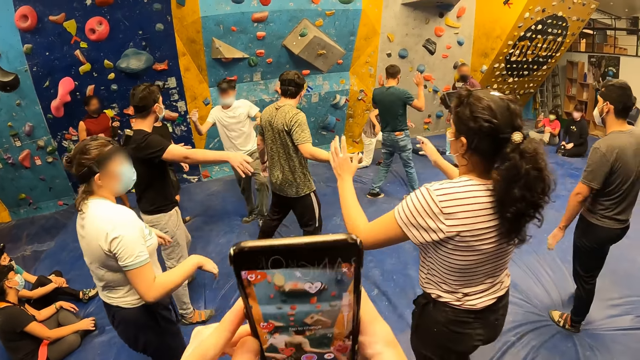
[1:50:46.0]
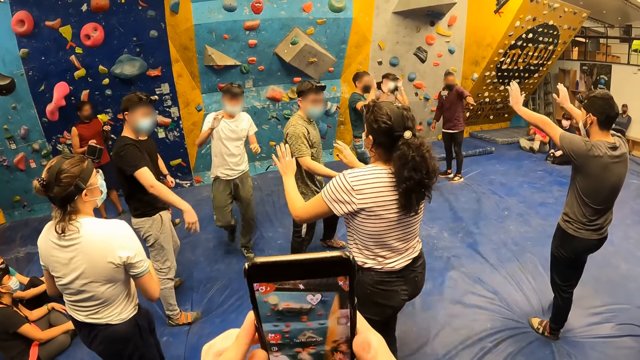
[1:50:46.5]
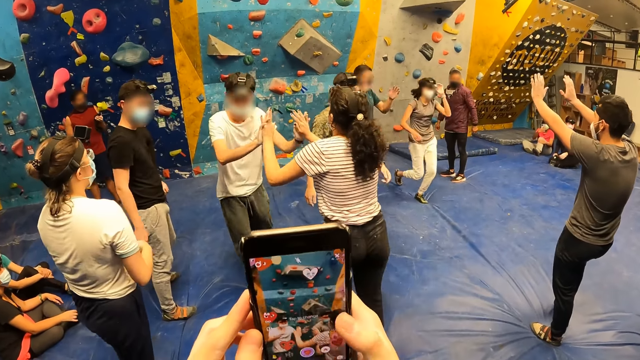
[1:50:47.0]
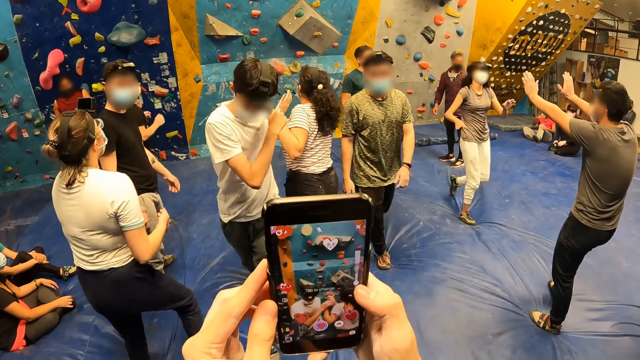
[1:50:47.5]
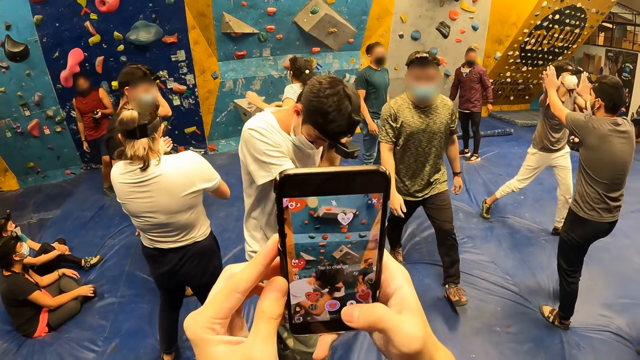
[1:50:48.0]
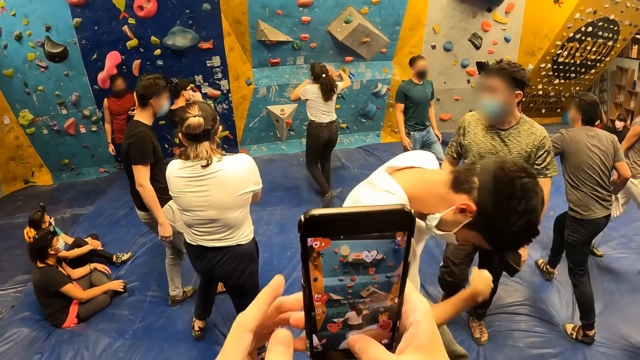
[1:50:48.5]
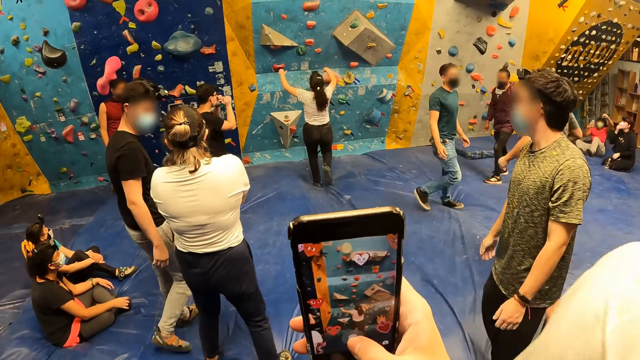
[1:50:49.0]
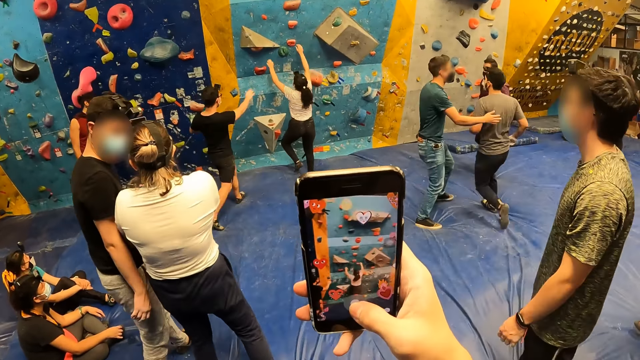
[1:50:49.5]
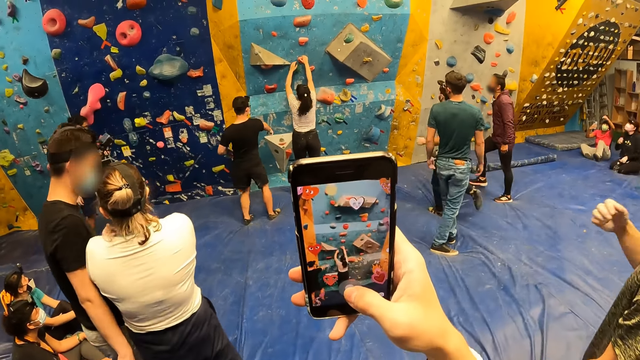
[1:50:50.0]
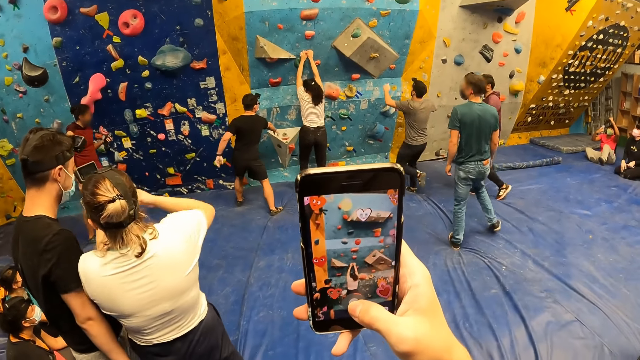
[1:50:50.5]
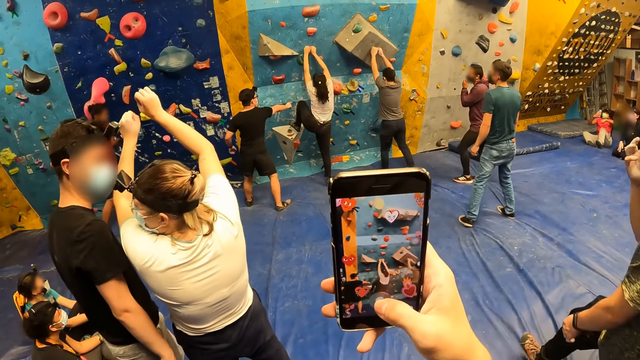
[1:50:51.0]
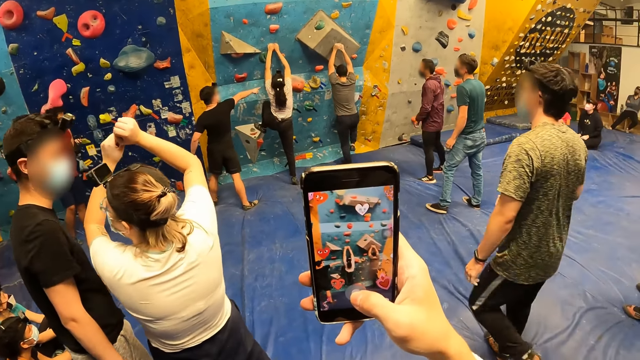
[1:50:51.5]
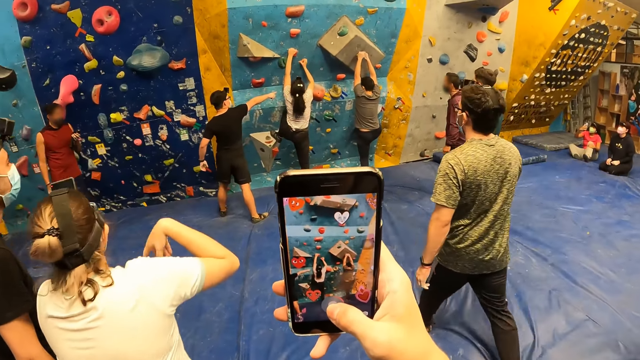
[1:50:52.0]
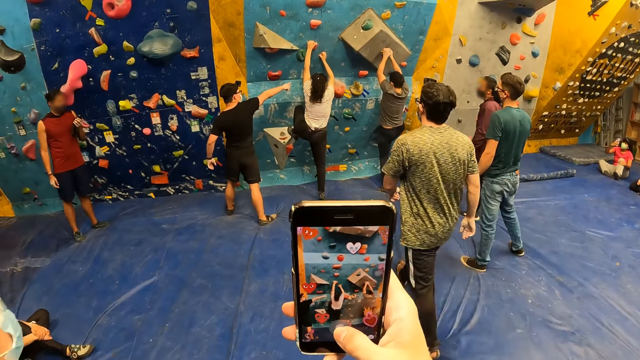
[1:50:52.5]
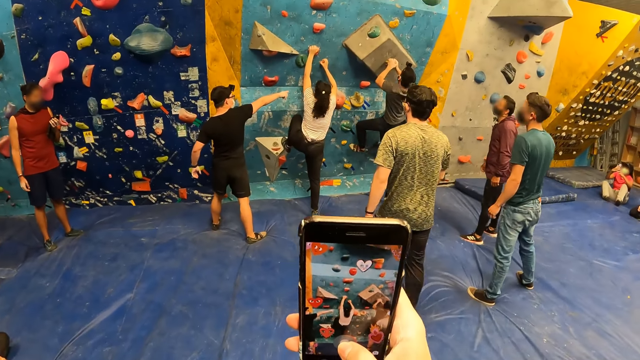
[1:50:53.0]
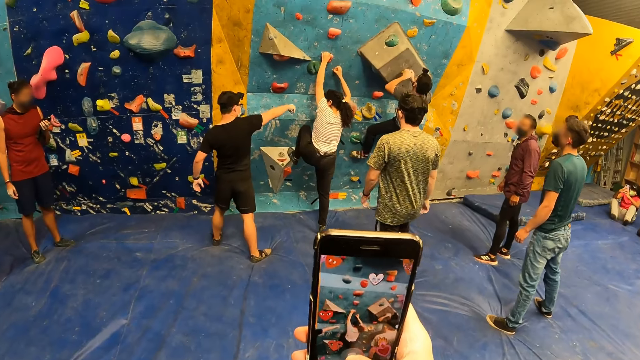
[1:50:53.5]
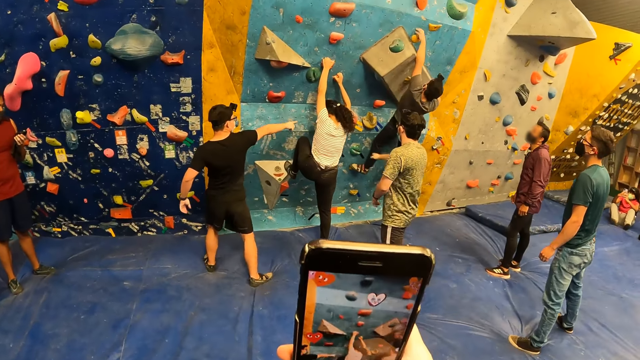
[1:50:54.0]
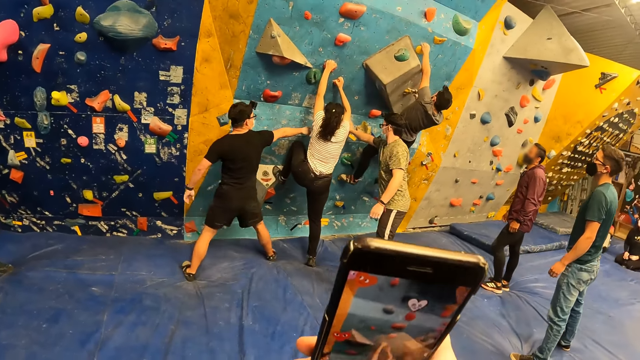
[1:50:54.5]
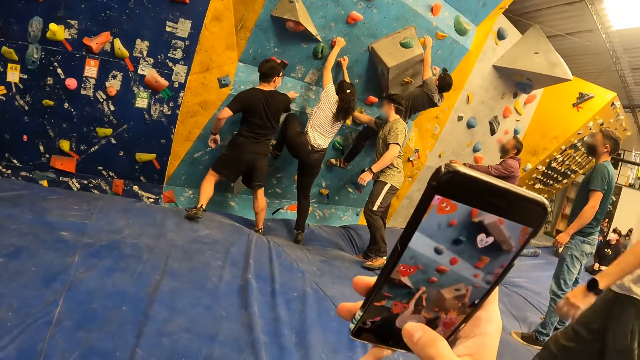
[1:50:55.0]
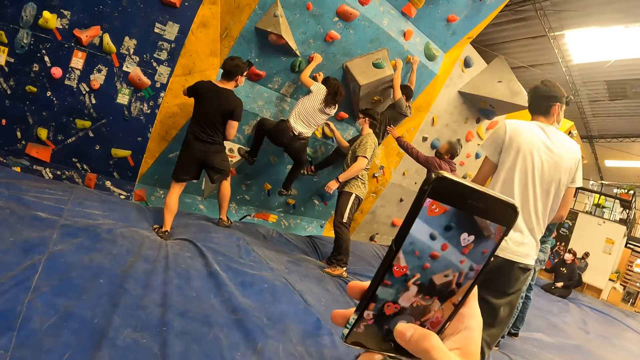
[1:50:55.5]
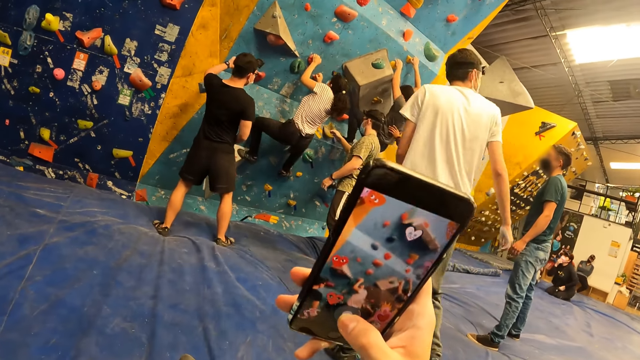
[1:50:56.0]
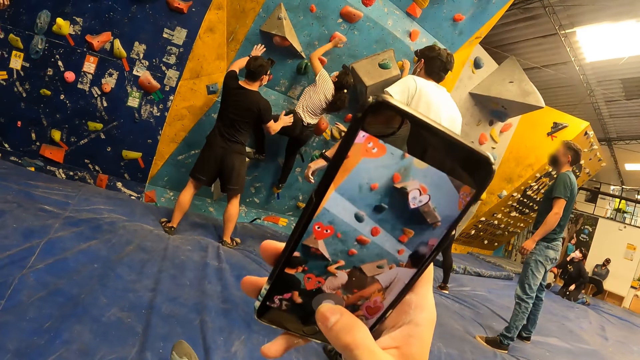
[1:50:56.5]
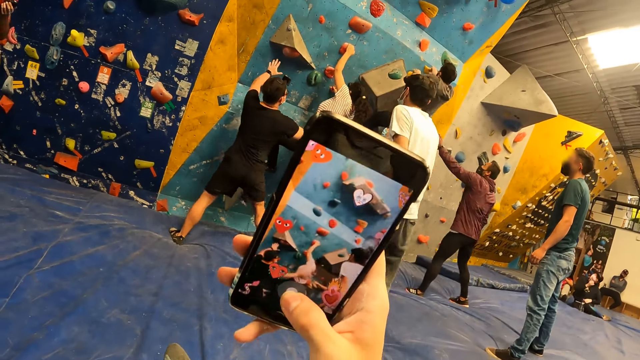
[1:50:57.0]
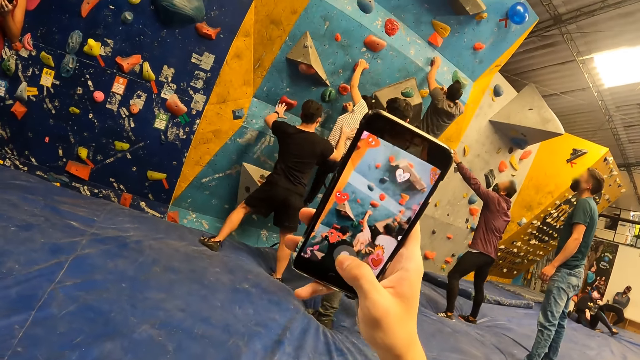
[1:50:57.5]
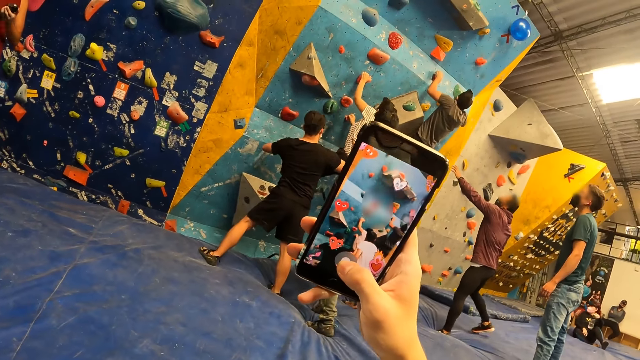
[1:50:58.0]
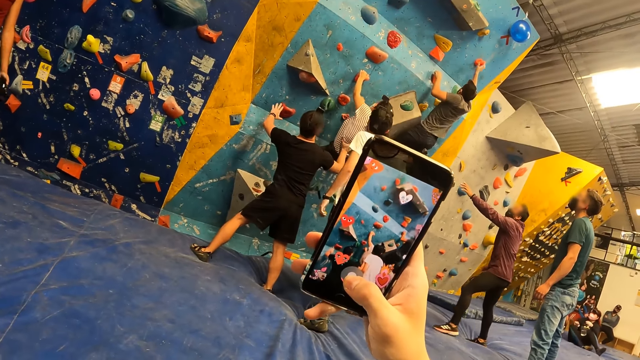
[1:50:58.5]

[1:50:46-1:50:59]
The man shakes the woman with both hands. The man touches his face with his right hand. Another man shakes another woman with both hands. The camera wearer operates the phone with her right hand. The first woman climbs the bouldering wall. A third man interacts with the first woman. The second man climbs the bouldering wall. The camera wearer moves towards the wall. A fourth man interacts with the first woman on the bouldering wall.

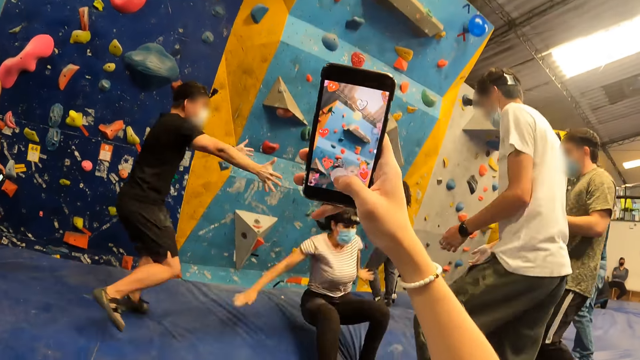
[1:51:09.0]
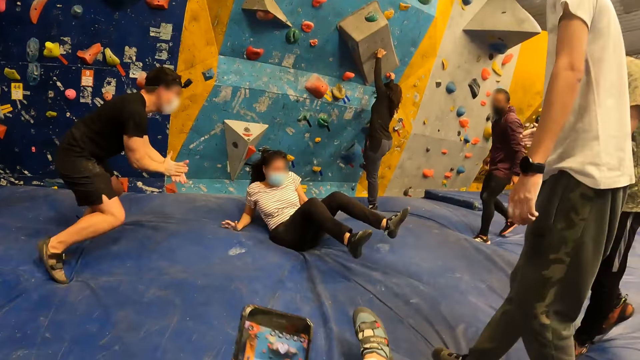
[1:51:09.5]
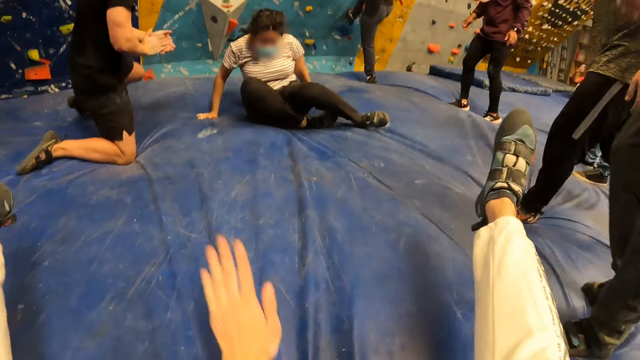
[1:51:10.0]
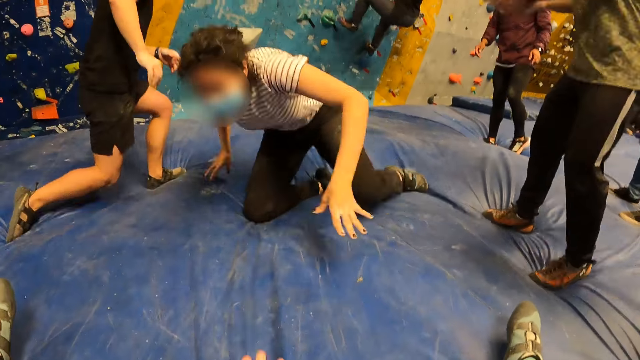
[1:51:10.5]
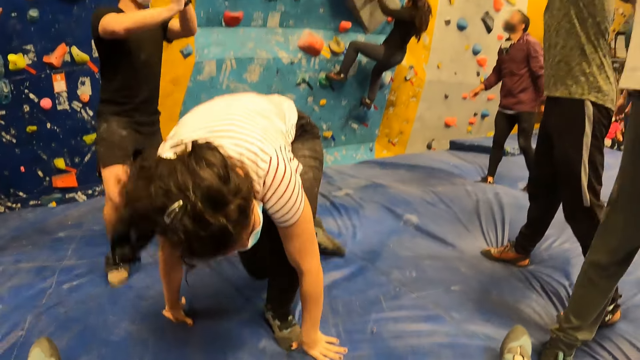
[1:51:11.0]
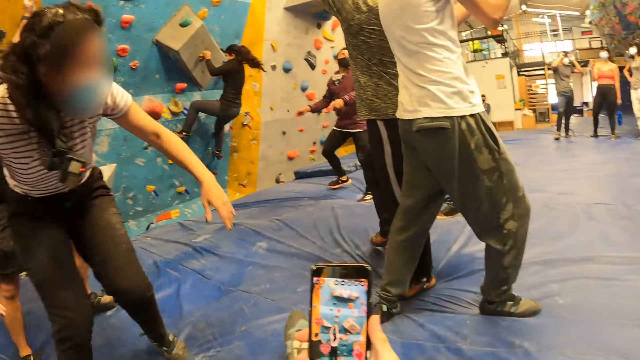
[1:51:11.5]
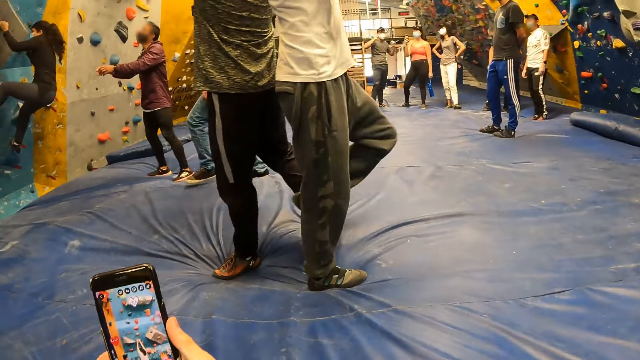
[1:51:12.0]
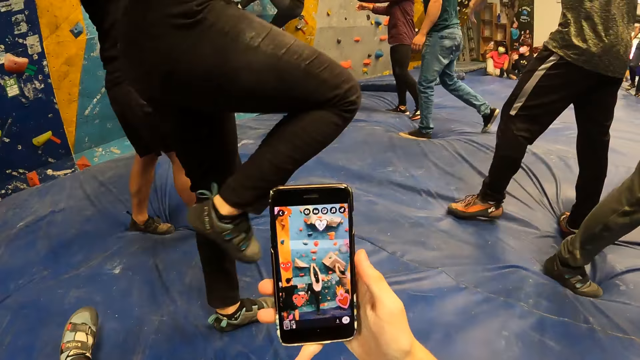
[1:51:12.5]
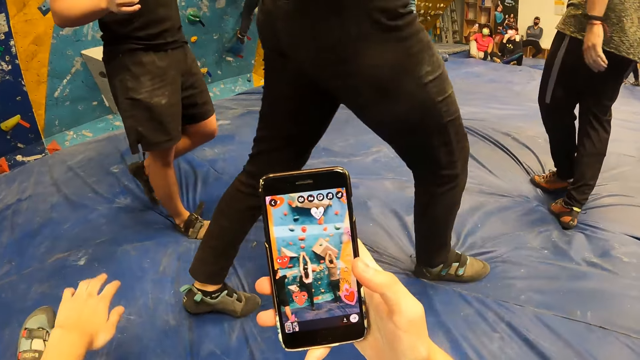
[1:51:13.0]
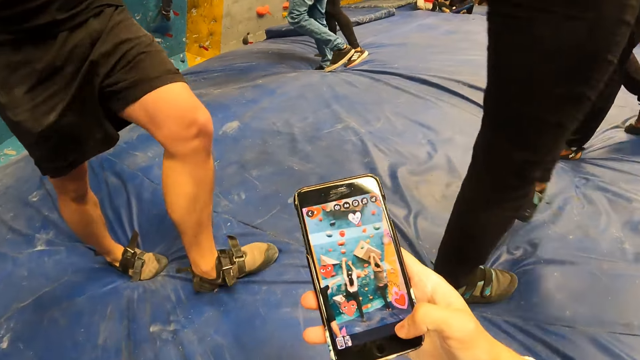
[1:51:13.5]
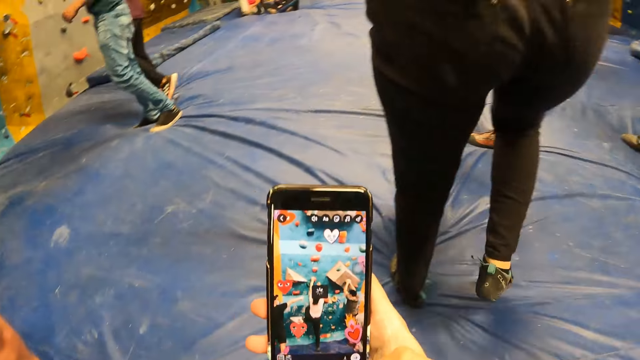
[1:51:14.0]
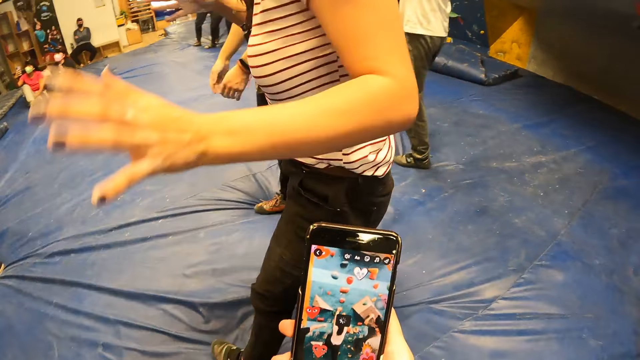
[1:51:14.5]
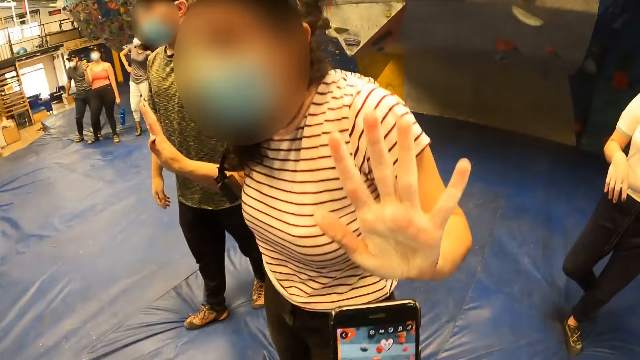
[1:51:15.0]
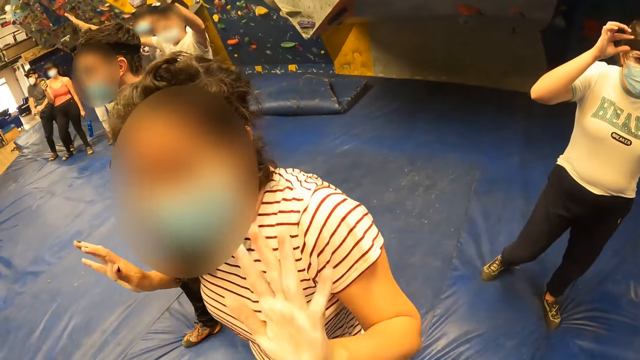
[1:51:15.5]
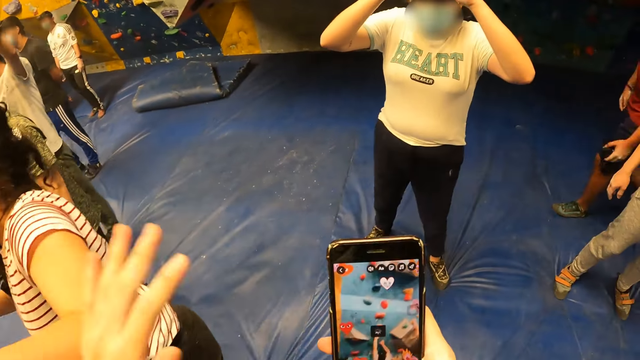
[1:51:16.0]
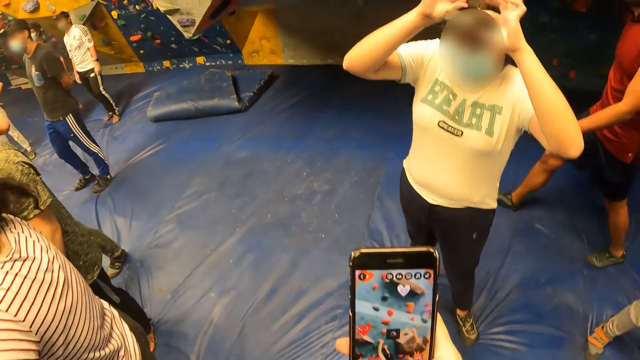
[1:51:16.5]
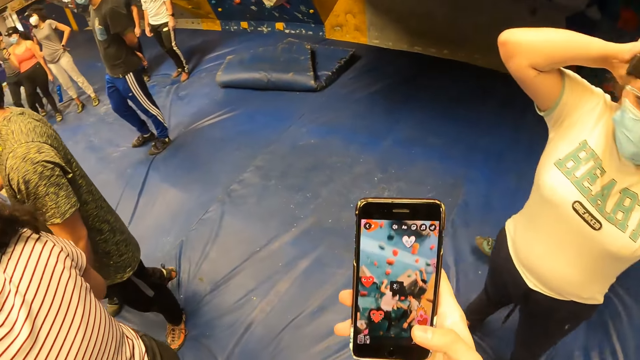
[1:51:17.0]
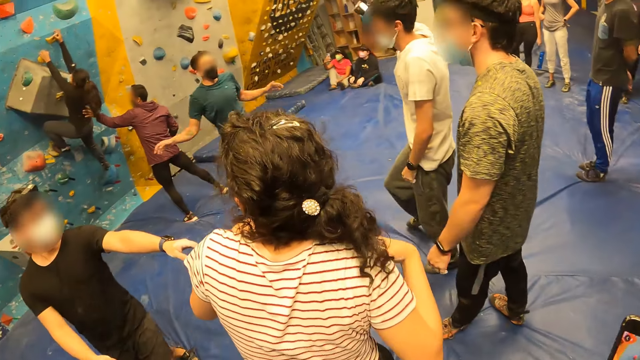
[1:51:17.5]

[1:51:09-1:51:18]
The woman lands on the crash mat with both legs. The camera wearer gestures with their hand, taps the crash mat with their left hand and taps their hands. The woman gets up from the crash mat. The camera wearer looks at the phone and puts down their hand. They shake the woman with their left hand. Another woman touches her face with her right hand. The camera wearer stands beside a third woman and walks beside the third woman.
